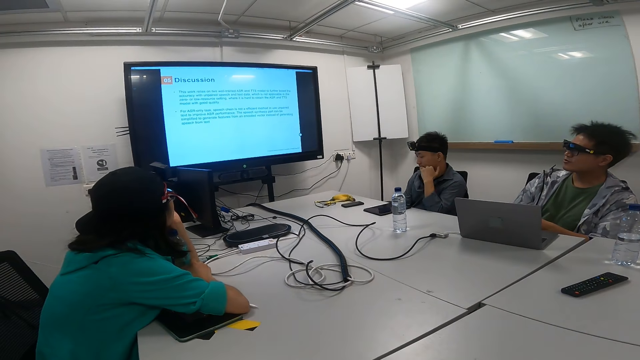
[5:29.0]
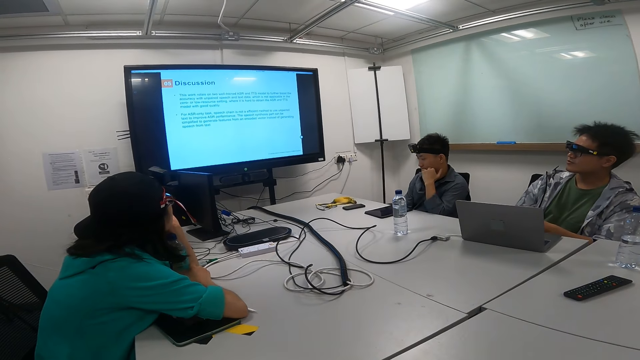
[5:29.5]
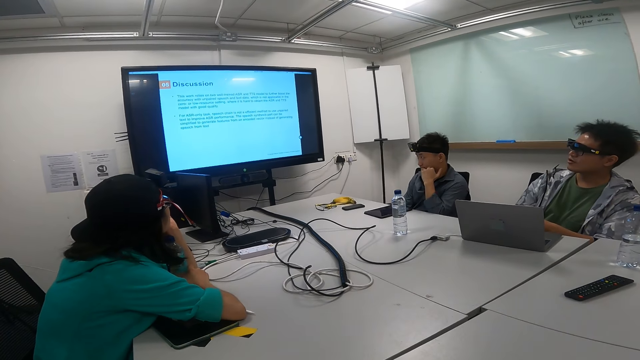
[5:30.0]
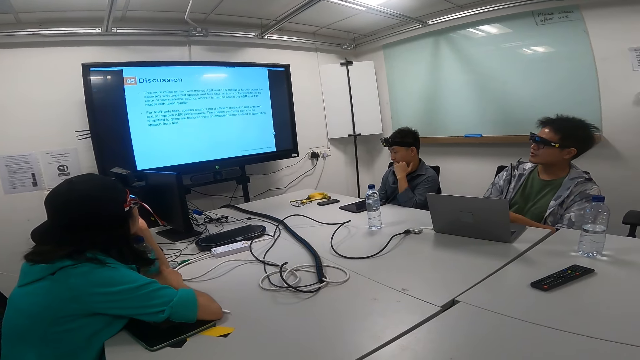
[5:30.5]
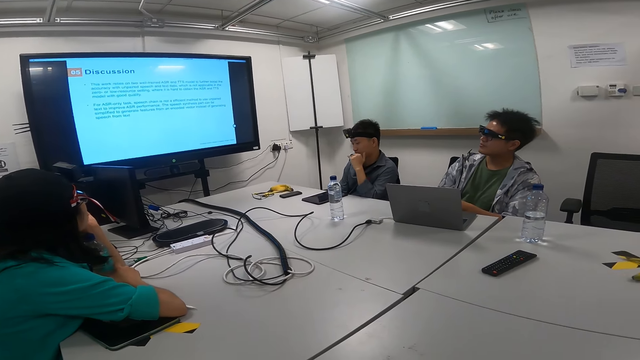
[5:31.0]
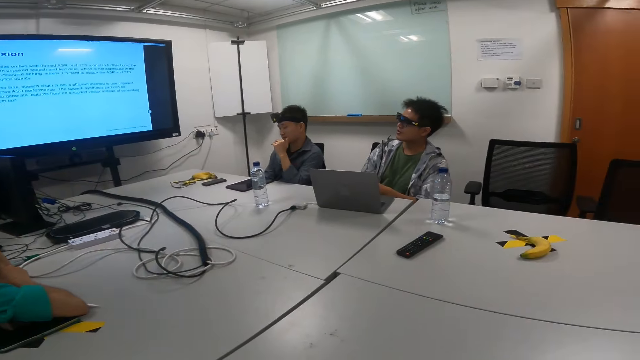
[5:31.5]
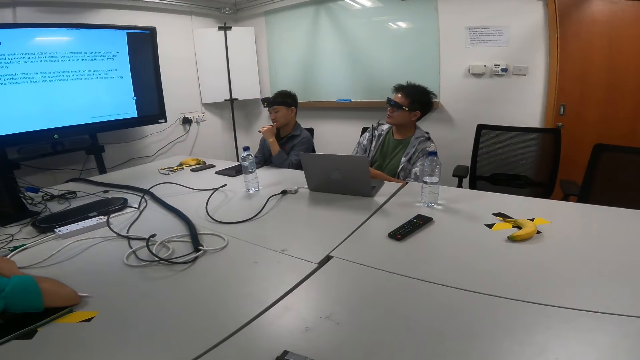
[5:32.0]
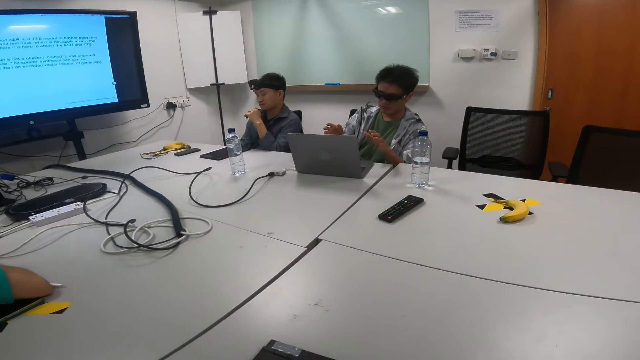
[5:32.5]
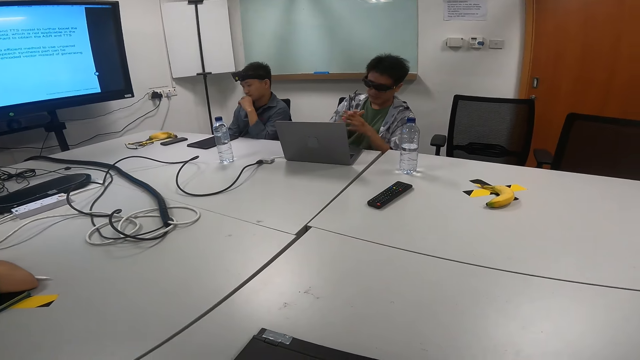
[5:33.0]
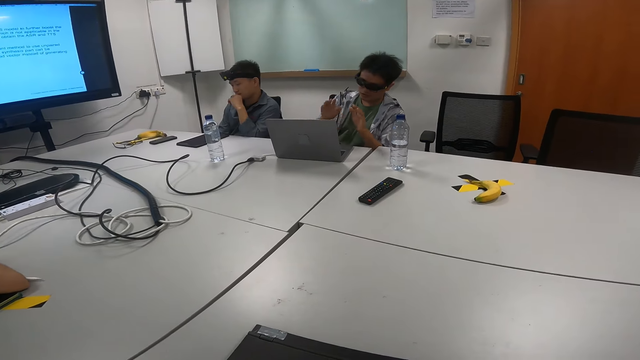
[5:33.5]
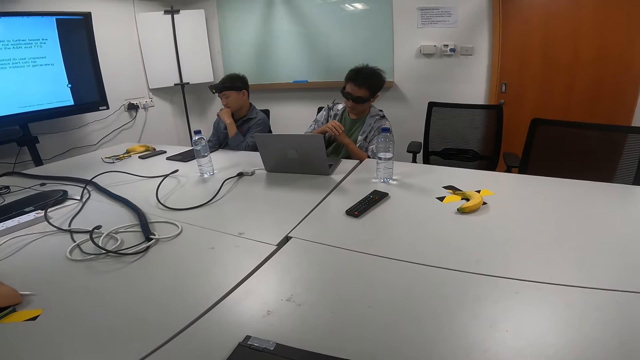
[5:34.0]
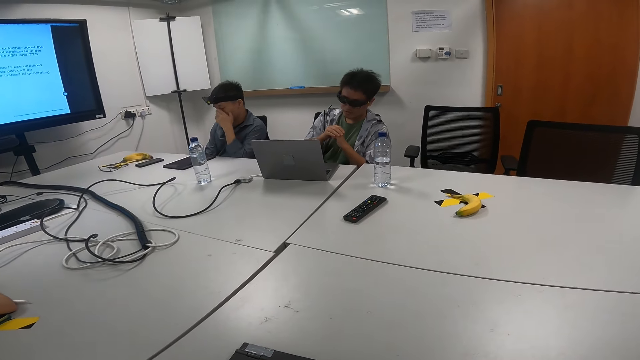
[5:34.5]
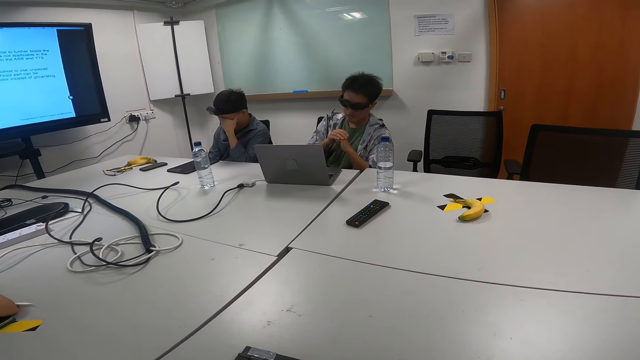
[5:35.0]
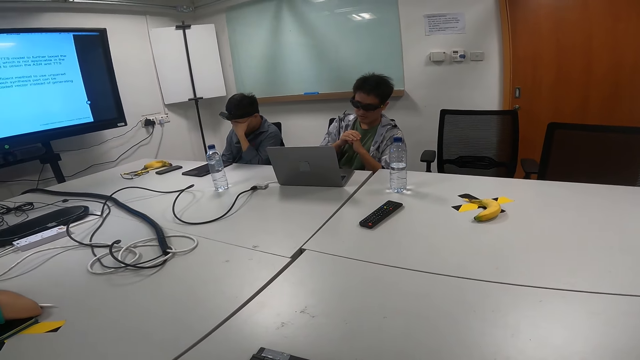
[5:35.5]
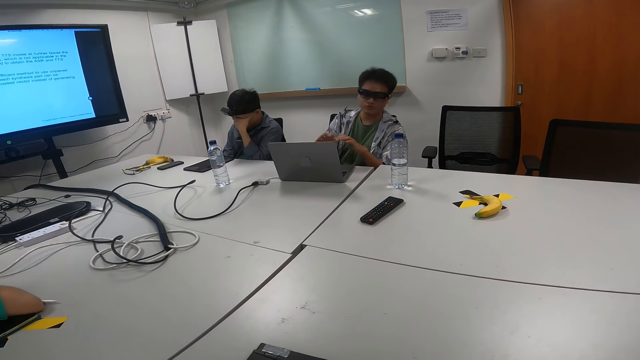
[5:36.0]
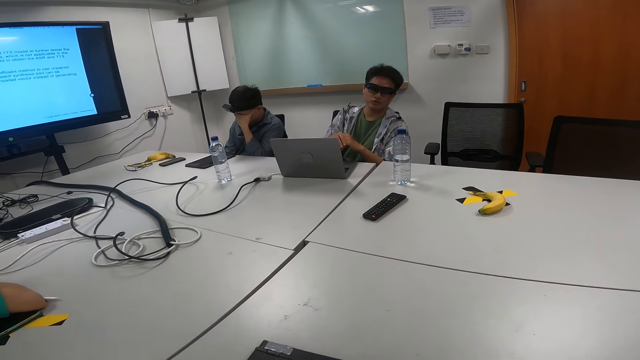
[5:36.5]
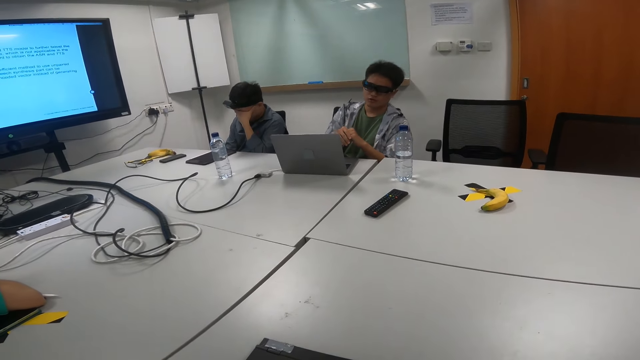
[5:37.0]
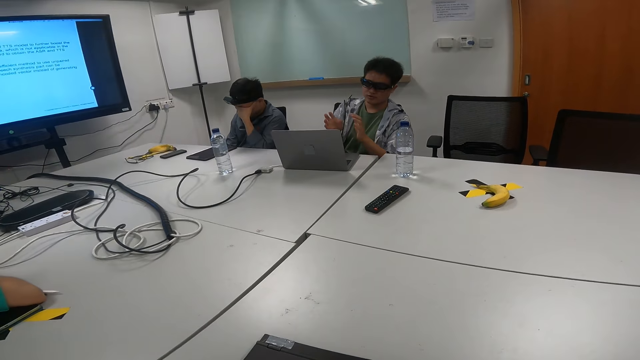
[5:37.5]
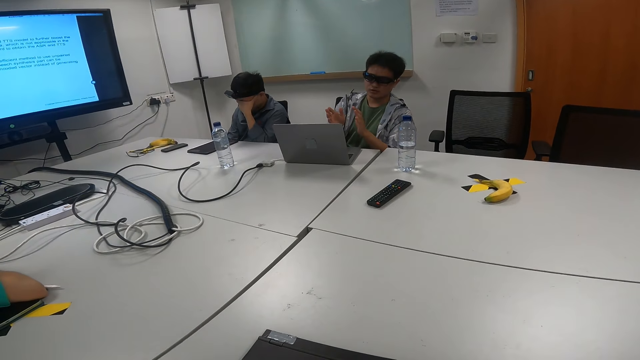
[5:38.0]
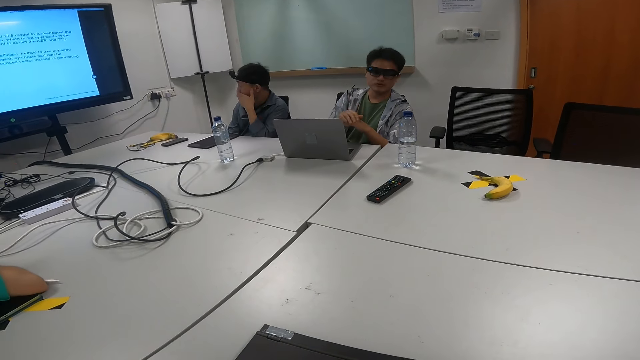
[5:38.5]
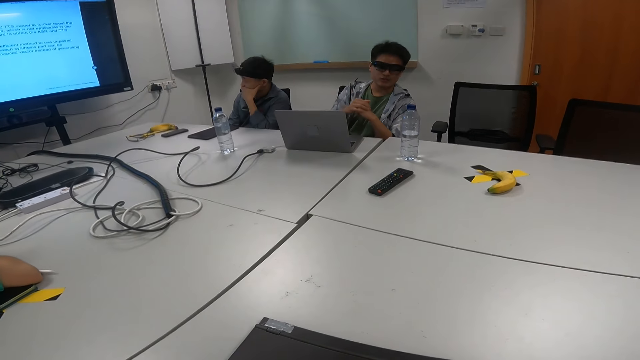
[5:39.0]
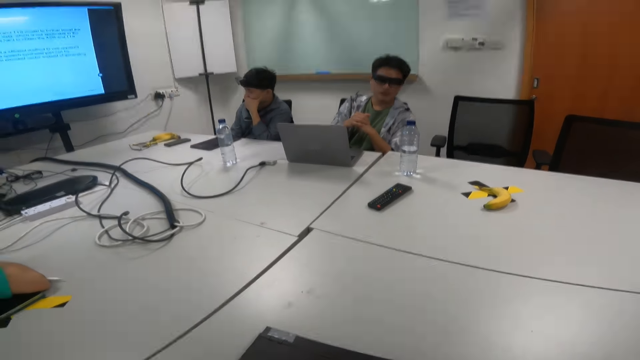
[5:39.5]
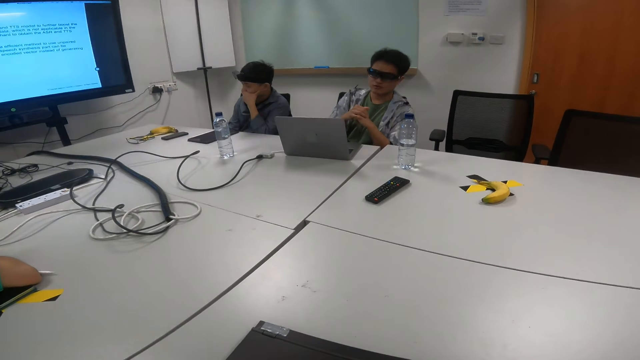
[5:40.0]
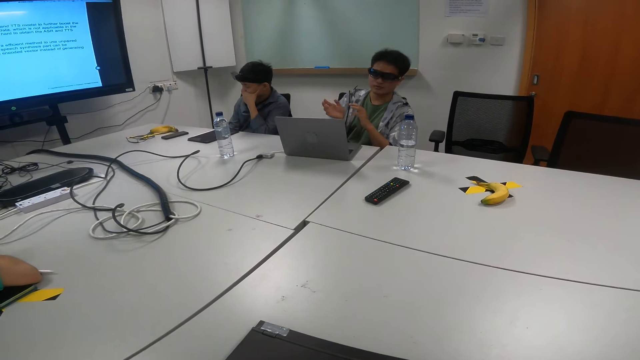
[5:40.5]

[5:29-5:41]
The camera wearer looks at a man.

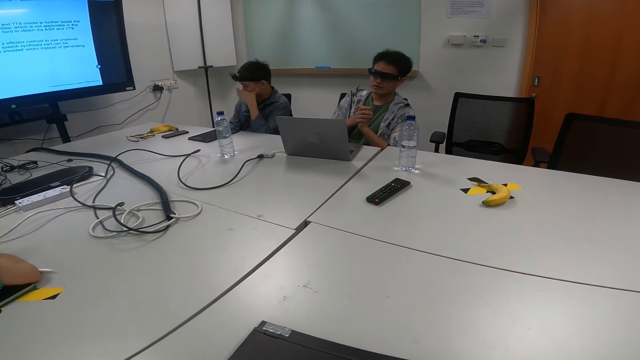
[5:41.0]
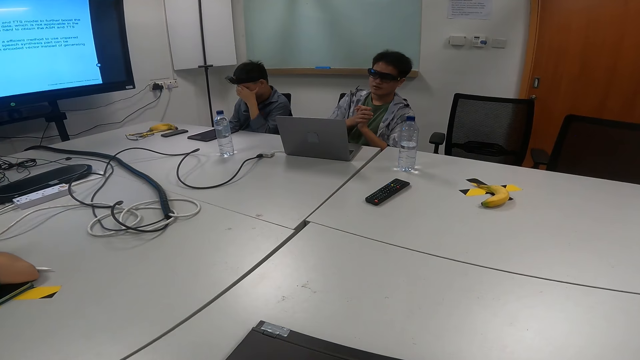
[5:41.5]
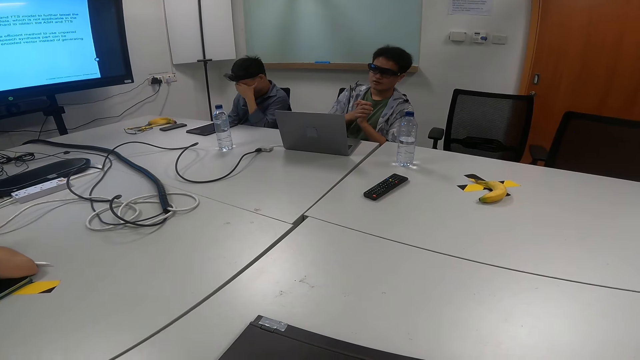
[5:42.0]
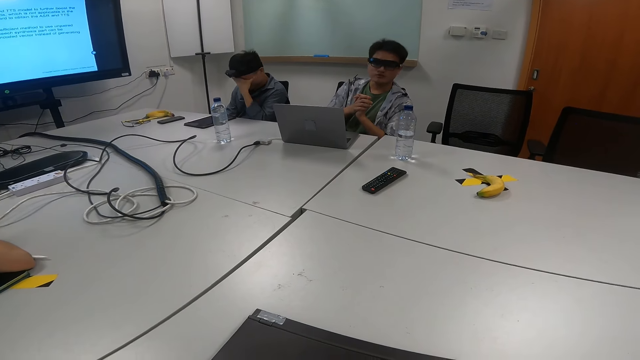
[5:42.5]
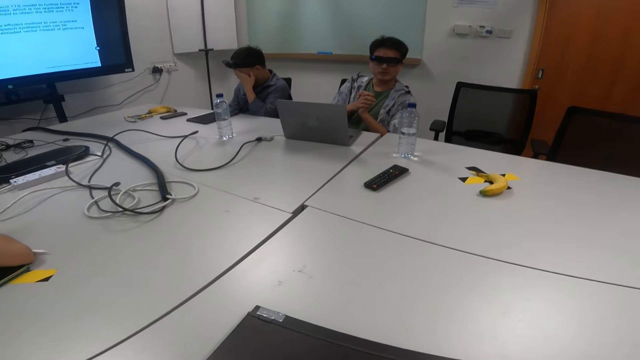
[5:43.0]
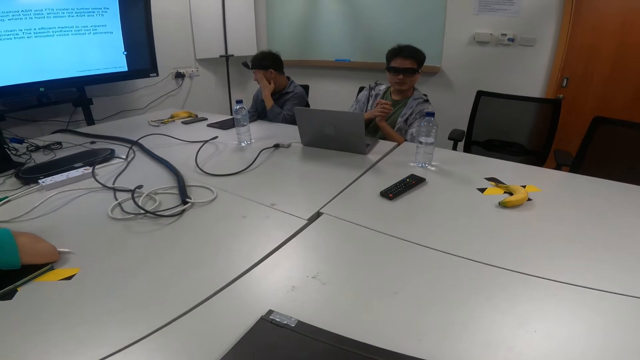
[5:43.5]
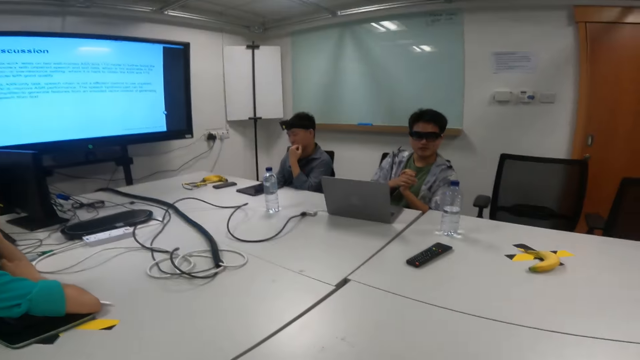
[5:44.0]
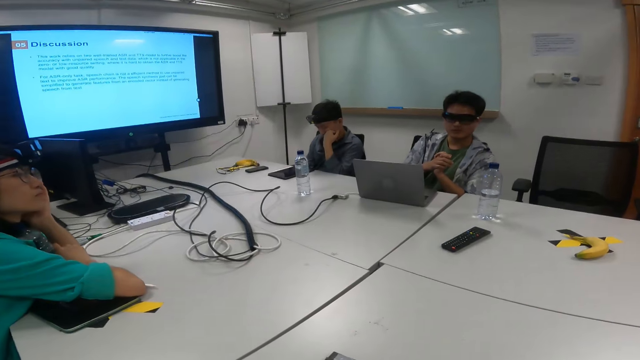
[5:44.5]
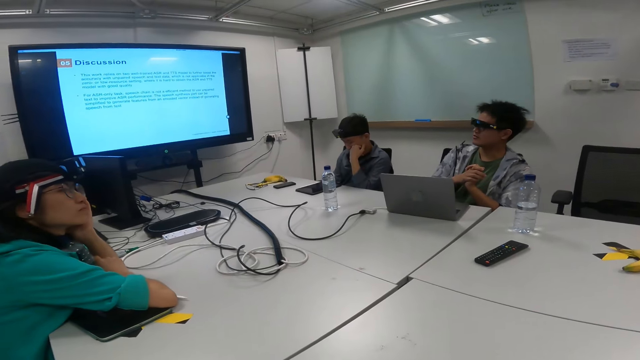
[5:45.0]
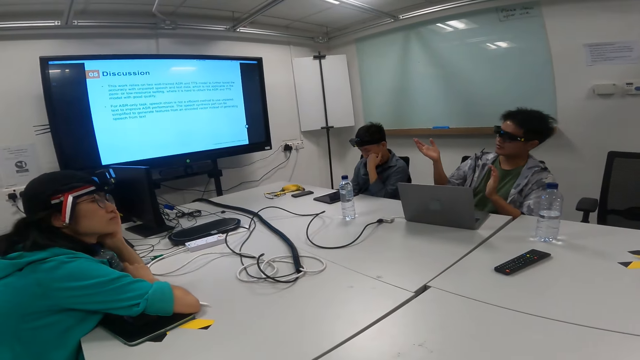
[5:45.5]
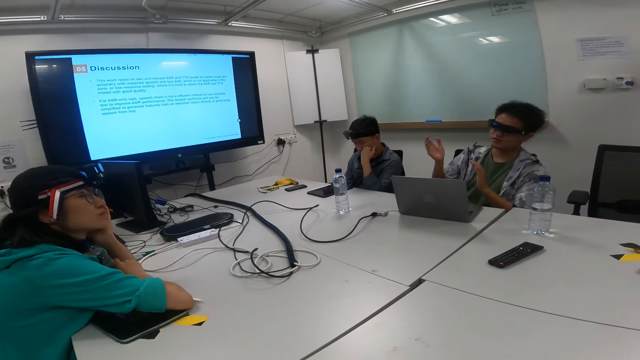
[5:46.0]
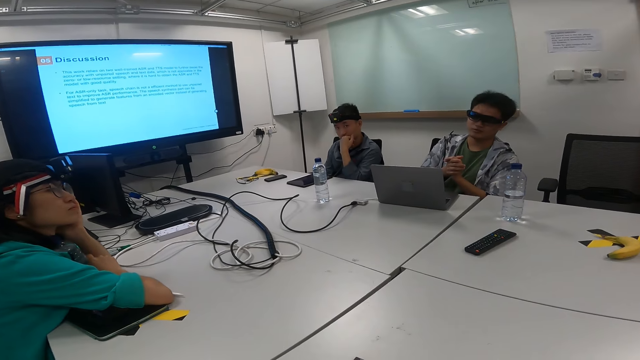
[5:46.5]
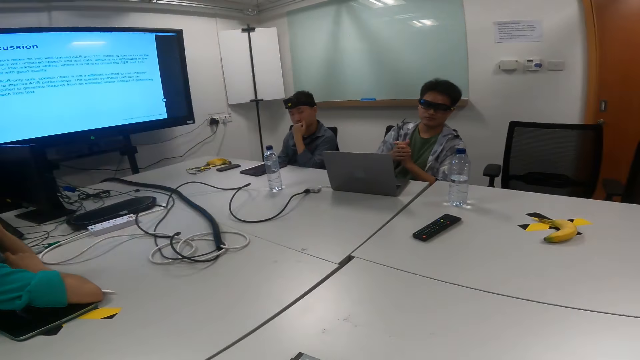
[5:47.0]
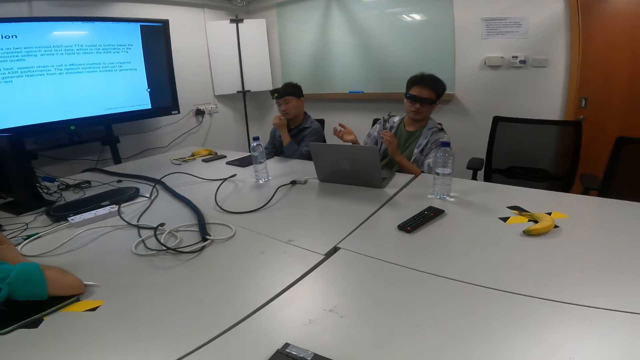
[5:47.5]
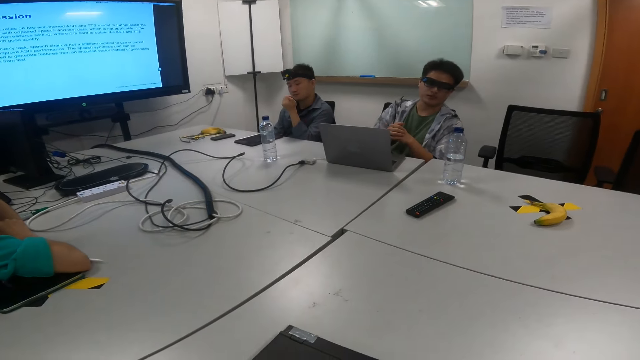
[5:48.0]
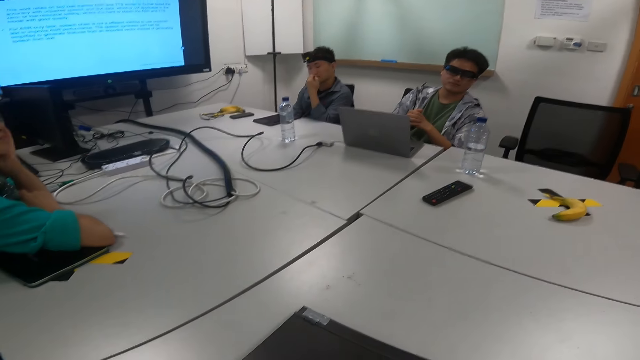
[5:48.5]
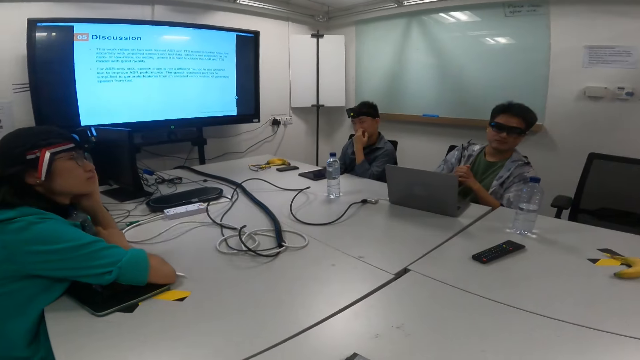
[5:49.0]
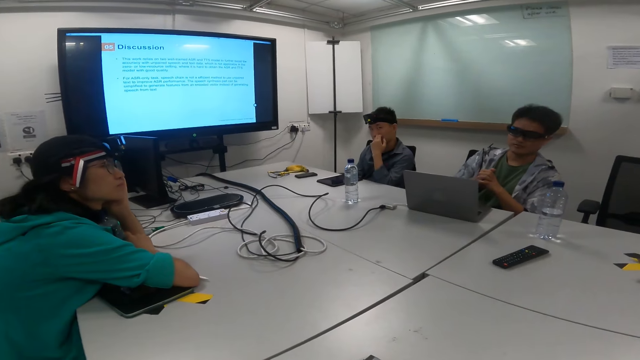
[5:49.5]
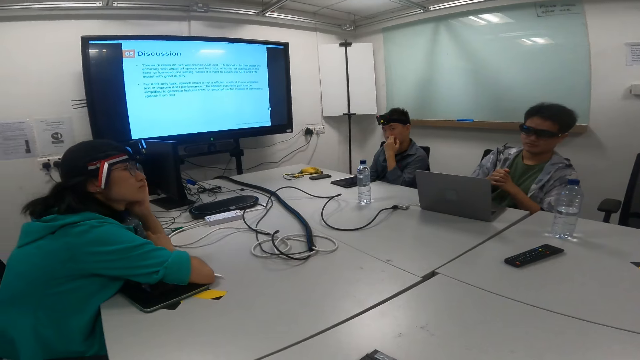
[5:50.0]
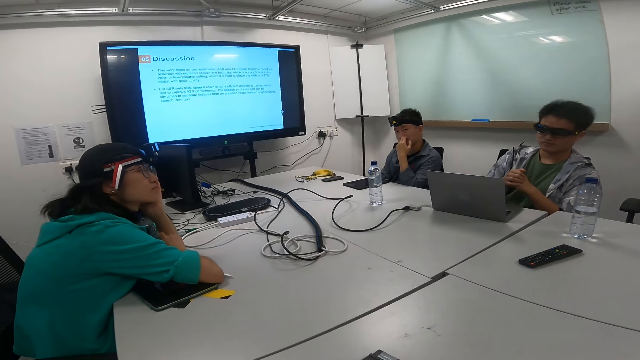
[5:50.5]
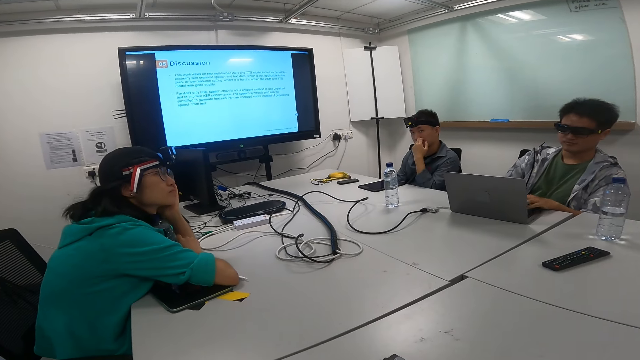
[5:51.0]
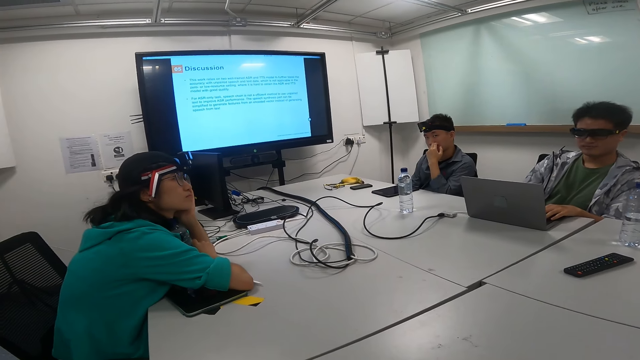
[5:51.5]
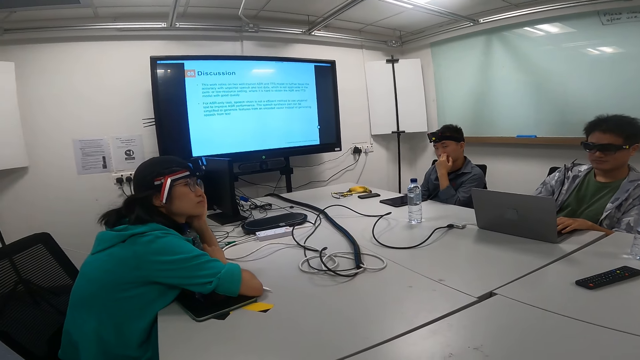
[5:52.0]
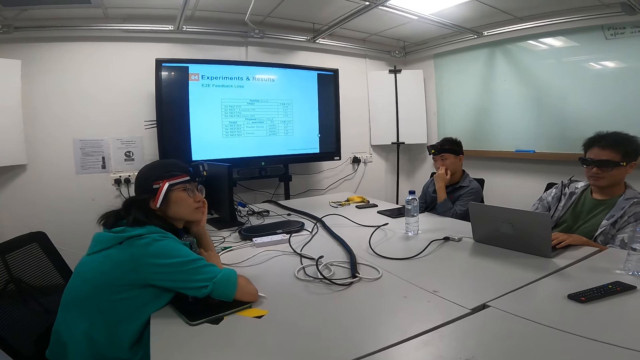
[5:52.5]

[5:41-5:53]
The camera wearer looks at the television screen. A man and another man sit on the chair in the boardroom. A woman sits on the chair in the boardroom.
